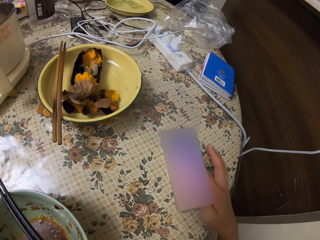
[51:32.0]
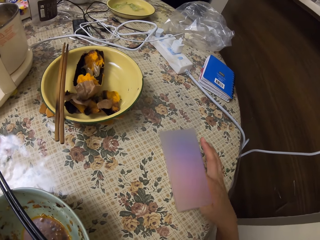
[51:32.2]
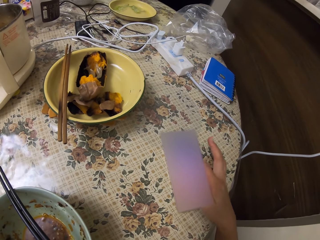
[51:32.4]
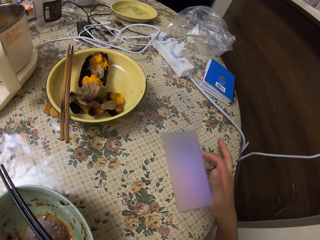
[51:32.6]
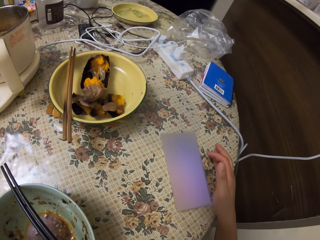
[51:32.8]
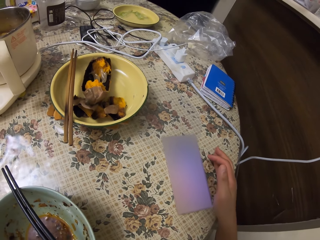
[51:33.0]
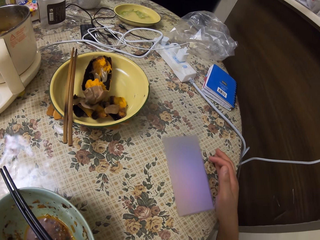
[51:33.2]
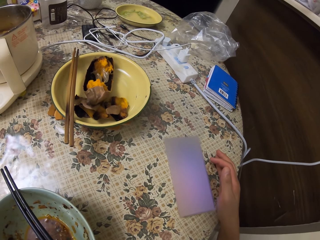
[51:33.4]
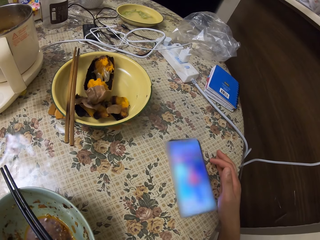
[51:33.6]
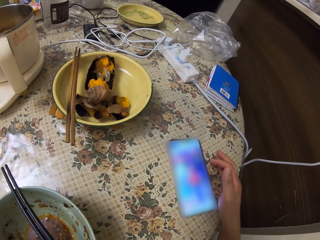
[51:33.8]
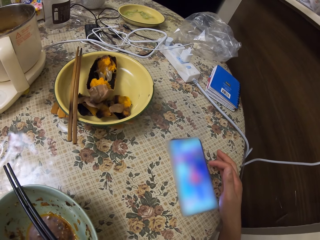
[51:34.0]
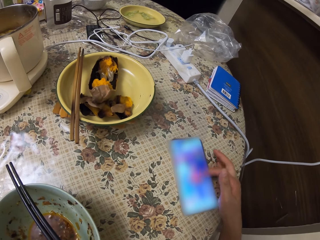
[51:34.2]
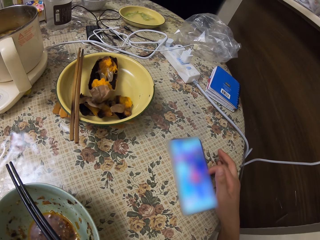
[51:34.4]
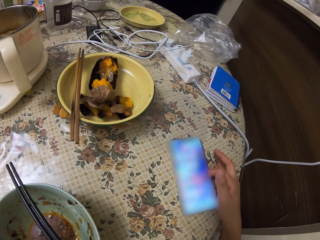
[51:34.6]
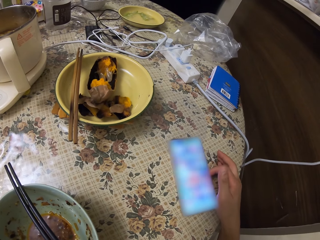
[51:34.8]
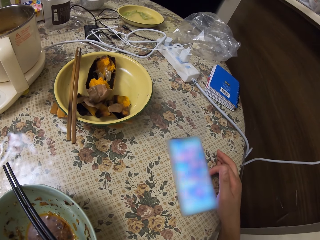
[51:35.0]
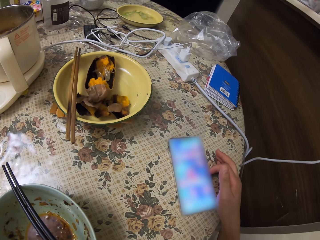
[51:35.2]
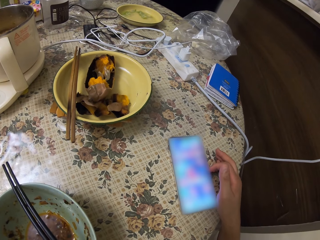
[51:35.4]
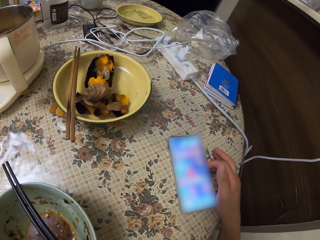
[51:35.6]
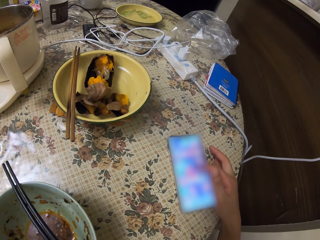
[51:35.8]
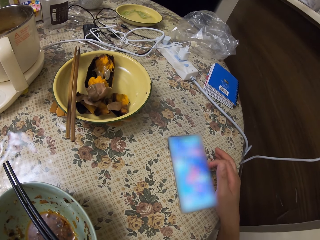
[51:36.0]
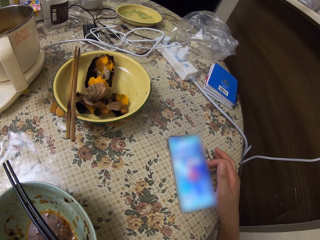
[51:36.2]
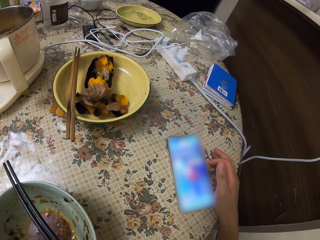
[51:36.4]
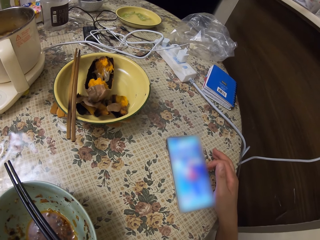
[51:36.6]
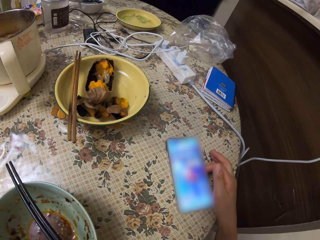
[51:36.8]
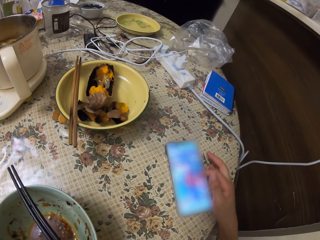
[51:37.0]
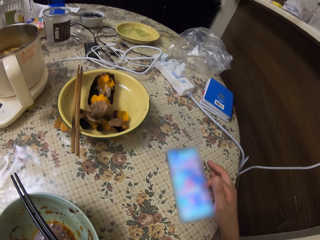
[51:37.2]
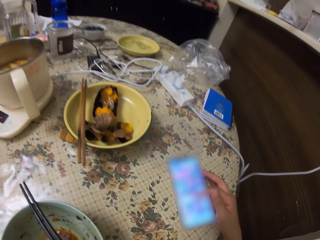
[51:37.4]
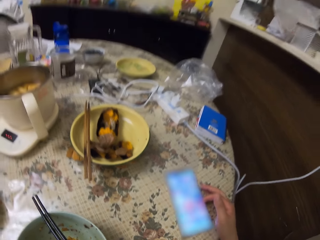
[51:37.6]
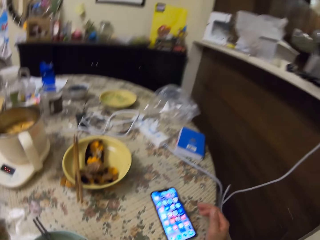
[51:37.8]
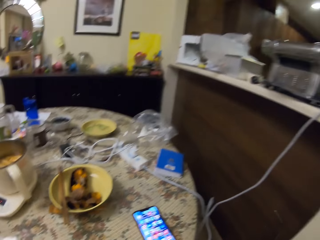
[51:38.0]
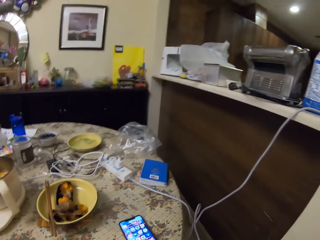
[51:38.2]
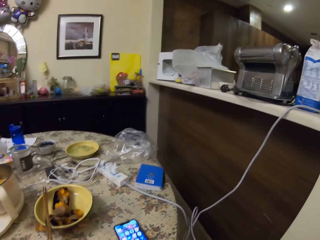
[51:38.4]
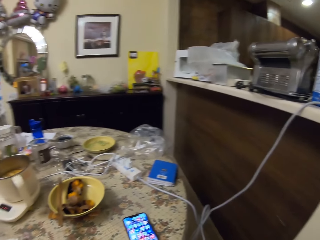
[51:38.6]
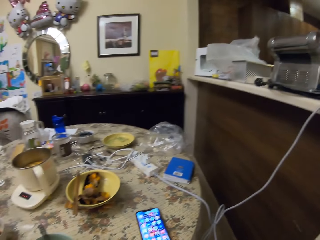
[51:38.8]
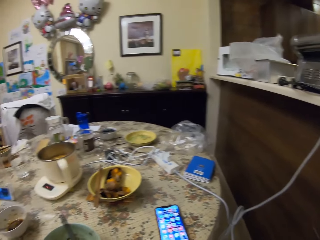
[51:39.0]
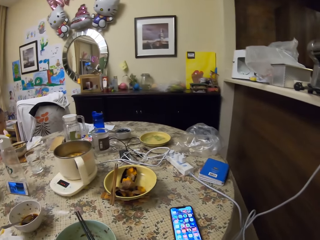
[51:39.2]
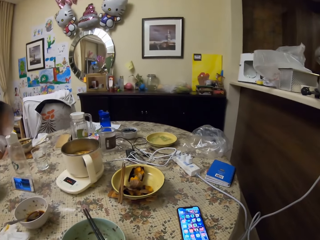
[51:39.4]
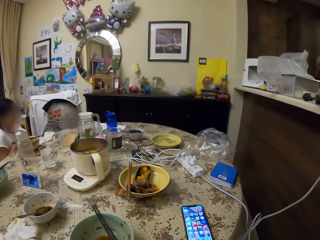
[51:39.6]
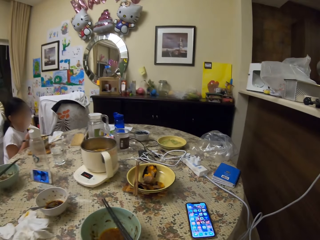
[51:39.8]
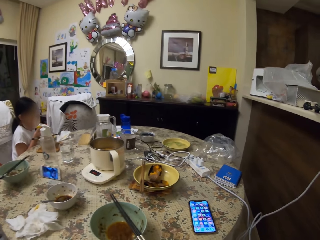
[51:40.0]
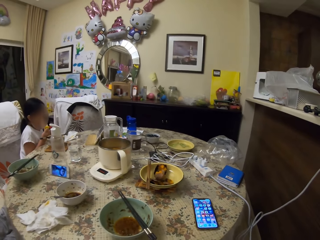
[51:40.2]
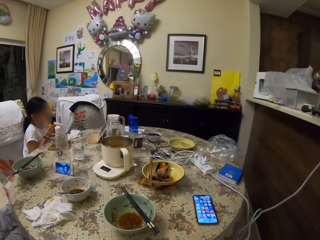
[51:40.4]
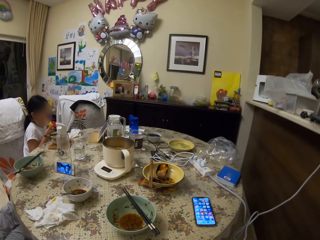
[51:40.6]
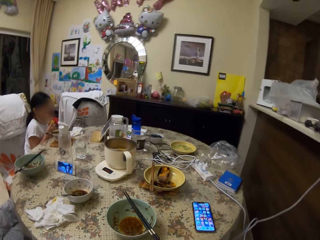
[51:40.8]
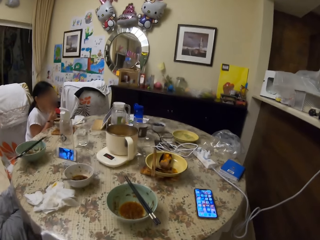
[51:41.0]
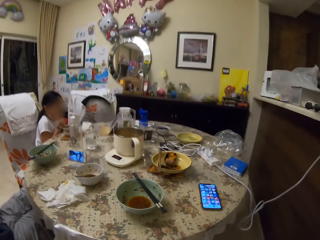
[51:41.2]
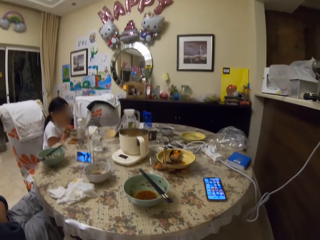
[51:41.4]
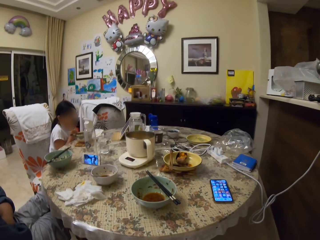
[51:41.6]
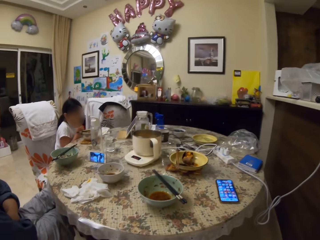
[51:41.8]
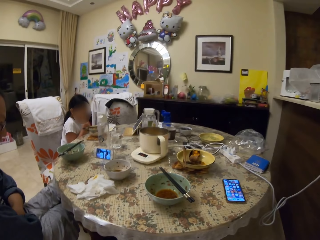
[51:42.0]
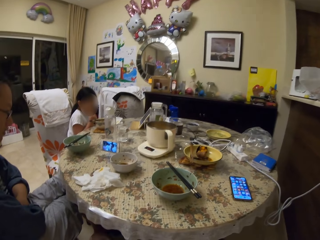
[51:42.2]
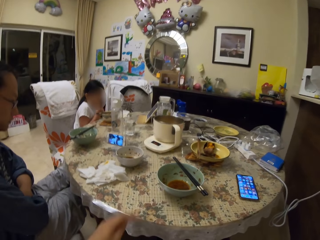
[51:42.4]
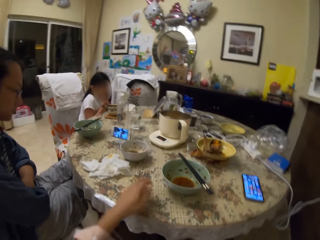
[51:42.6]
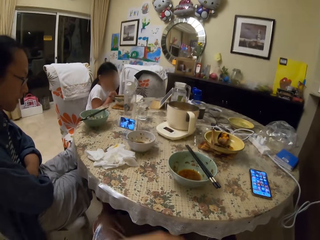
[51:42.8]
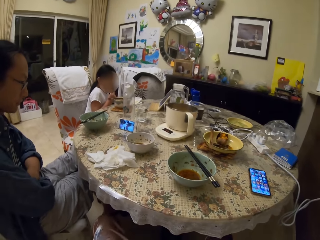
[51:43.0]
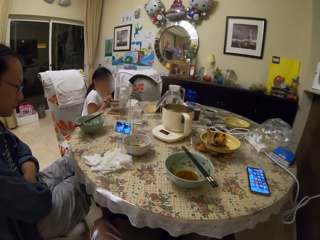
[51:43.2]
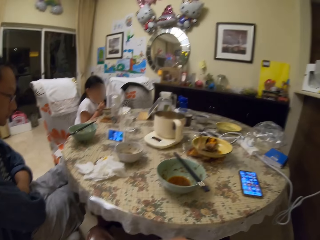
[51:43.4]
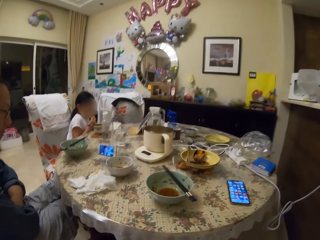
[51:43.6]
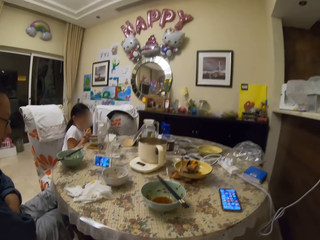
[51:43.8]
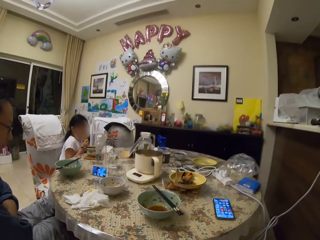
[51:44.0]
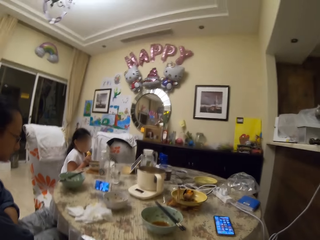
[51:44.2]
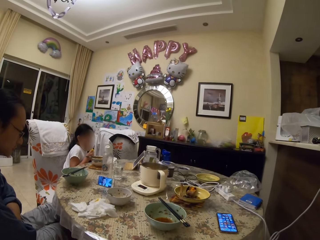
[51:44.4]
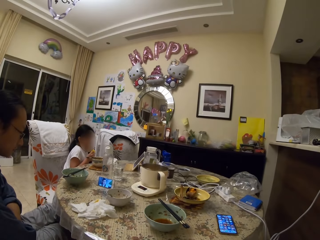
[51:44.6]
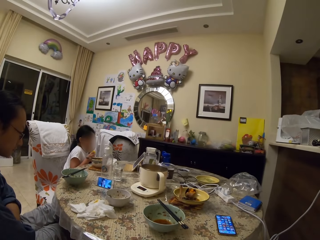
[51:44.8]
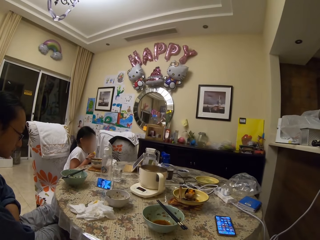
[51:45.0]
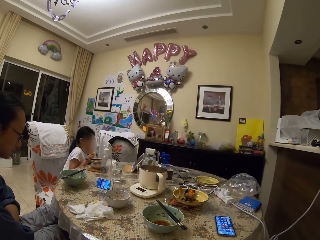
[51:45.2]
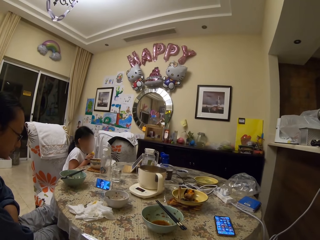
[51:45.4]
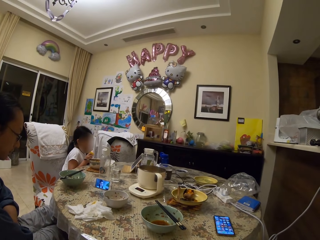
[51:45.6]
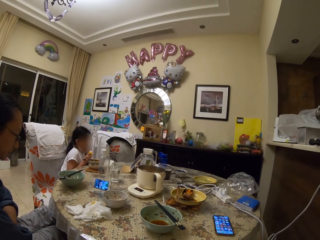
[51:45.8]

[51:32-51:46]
The camera wearer stares round the room. They converse. A girl watches on a tablet on the table. A man watches his phone on the table.

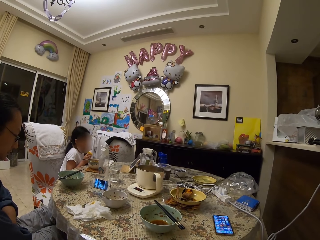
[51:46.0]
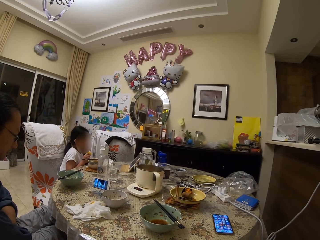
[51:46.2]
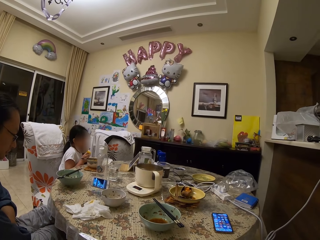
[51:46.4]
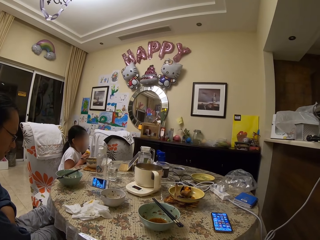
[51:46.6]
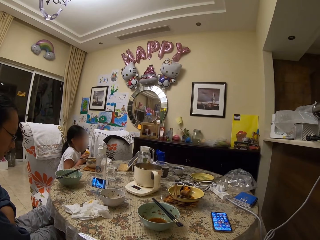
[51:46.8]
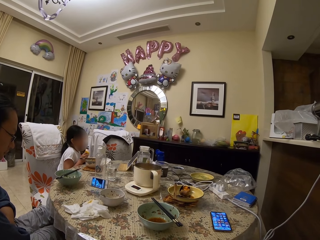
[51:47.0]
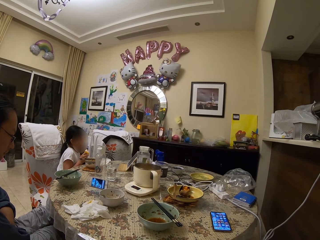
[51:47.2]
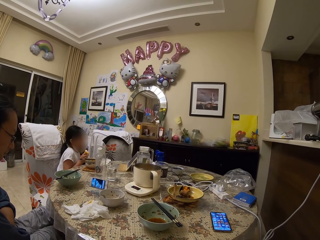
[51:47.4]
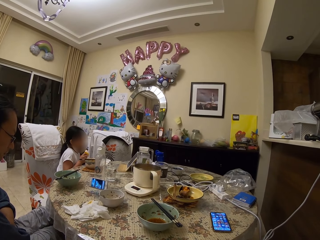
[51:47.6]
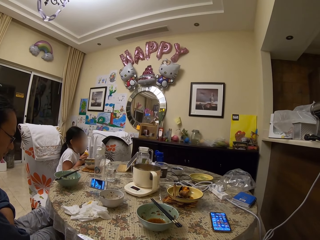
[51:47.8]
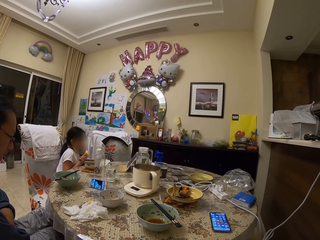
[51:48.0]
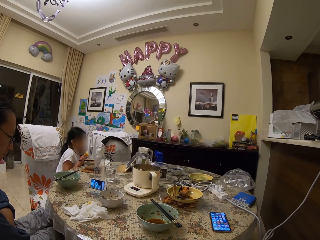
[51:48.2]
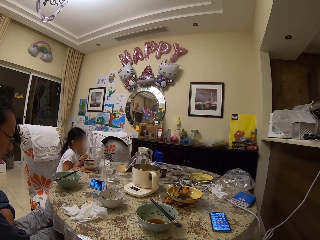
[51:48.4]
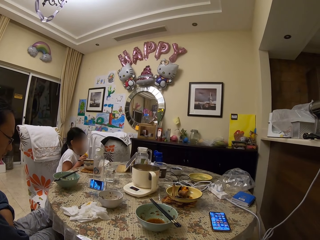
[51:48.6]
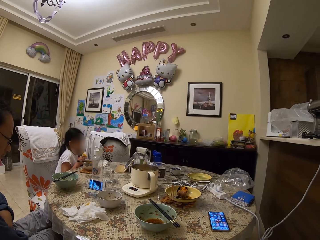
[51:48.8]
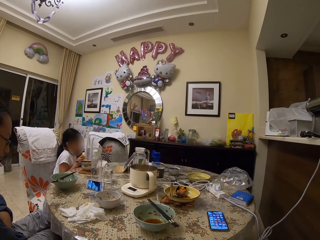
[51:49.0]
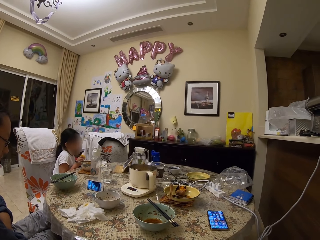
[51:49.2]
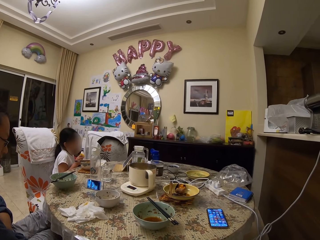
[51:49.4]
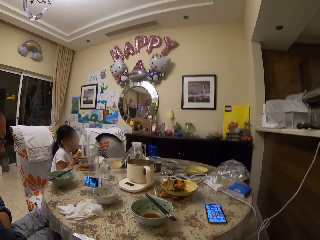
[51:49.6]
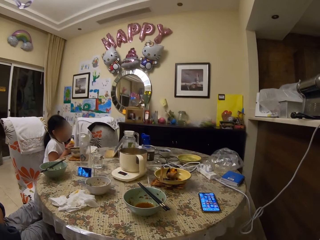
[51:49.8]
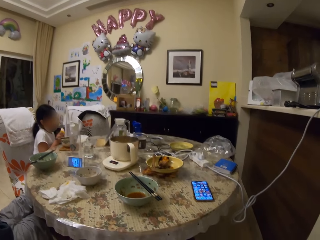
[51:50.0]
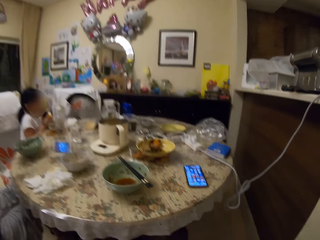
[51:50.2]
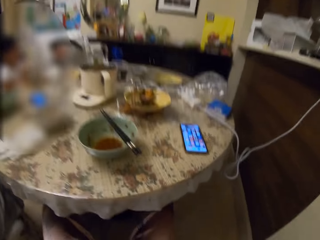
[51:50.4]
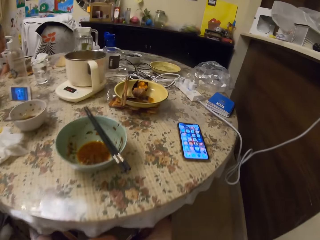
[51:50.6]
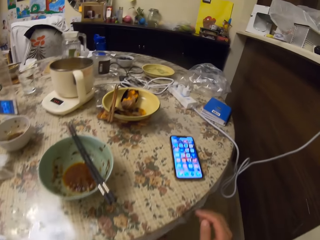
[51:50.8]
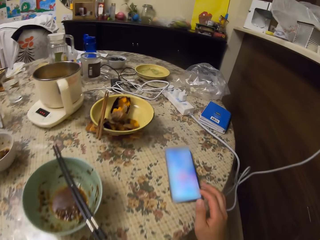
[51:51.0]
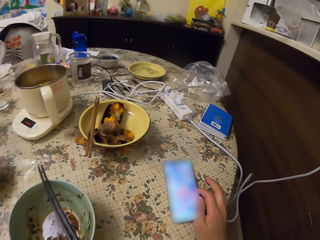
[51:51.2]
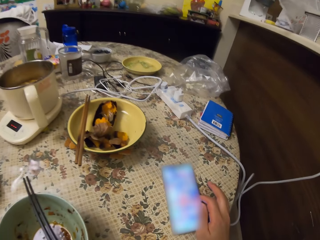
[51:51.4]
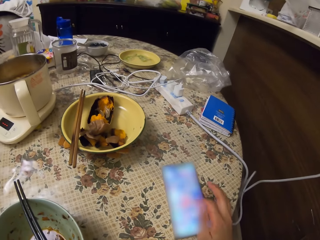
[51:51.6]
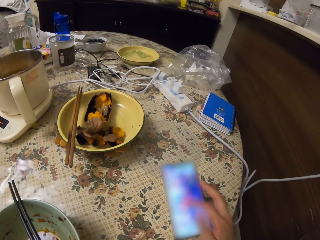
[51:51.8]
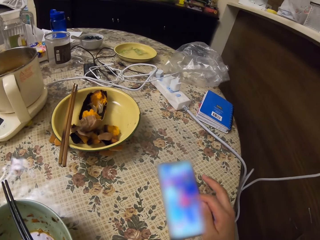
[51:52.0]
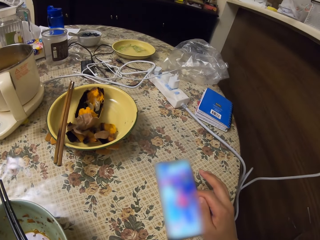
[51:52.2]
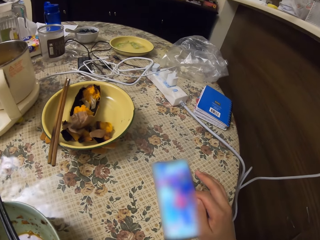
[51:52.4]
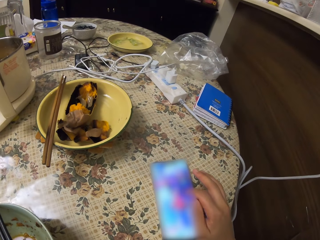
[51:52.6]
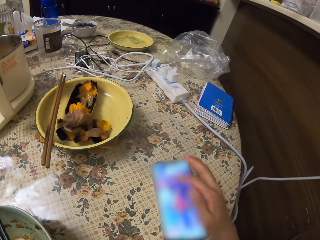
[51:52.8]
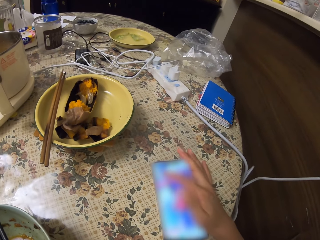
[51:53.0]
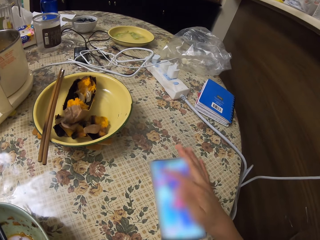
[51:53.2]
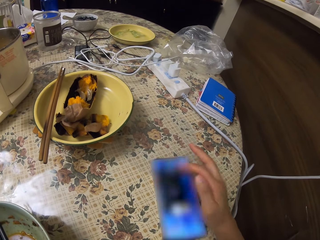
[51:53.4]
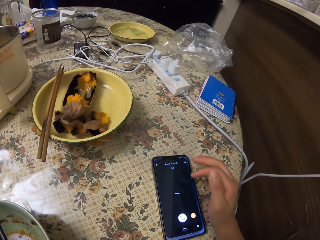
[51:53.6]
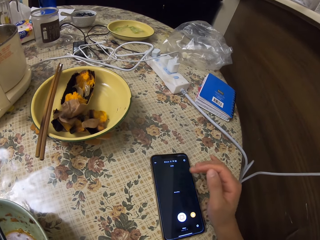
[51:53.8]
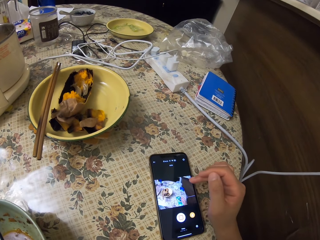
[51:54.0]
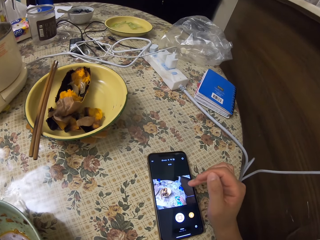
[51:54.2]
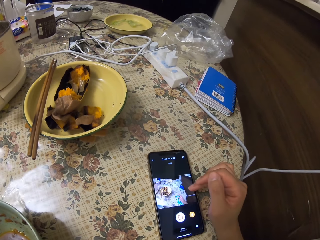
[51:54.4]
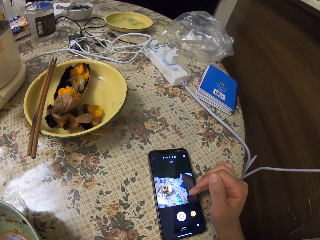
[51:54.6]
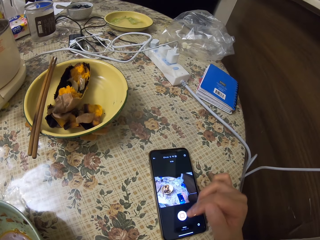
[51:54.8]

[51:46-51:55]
The camera wearer operates their phone on the table.
